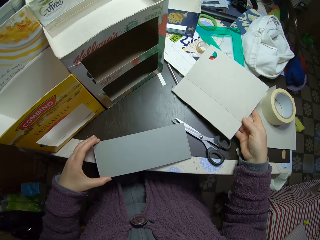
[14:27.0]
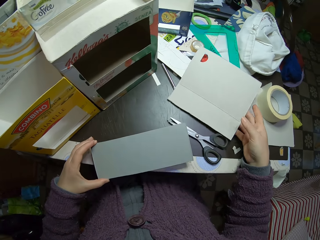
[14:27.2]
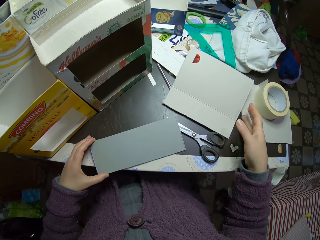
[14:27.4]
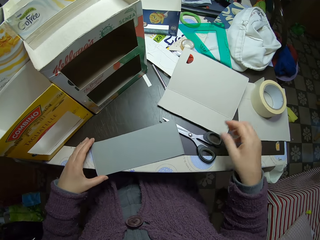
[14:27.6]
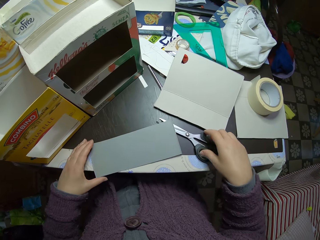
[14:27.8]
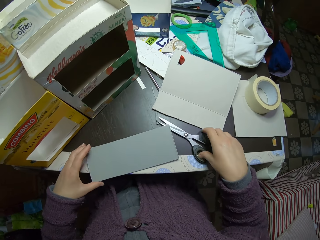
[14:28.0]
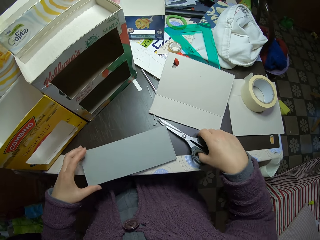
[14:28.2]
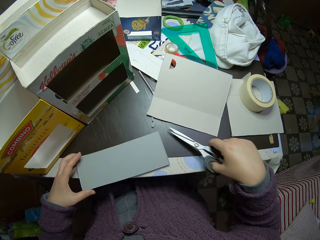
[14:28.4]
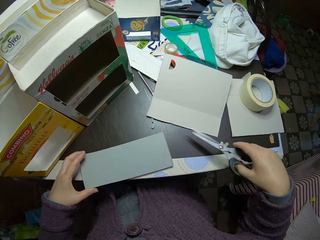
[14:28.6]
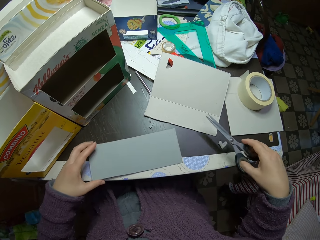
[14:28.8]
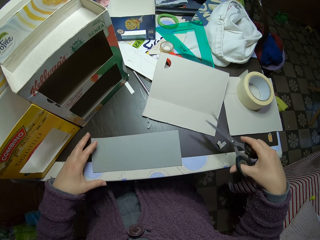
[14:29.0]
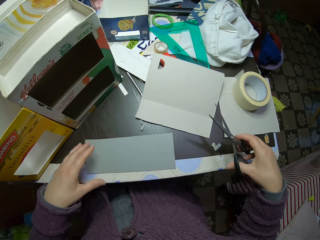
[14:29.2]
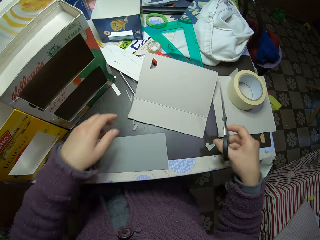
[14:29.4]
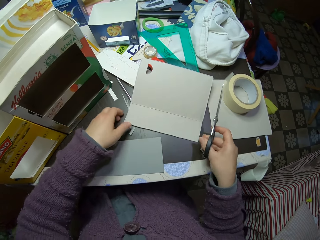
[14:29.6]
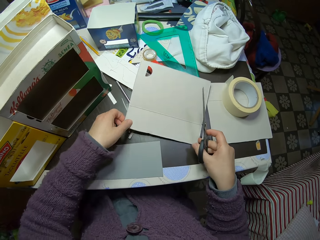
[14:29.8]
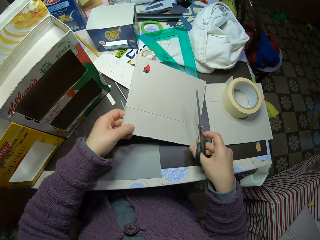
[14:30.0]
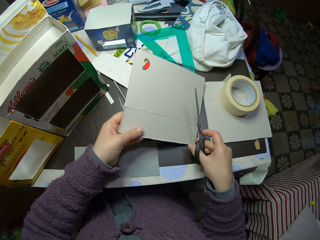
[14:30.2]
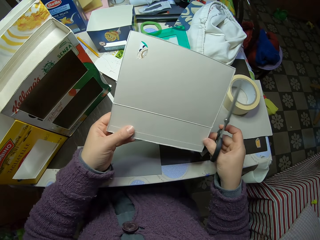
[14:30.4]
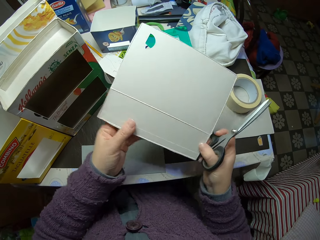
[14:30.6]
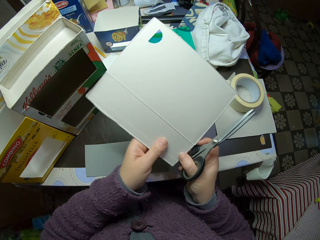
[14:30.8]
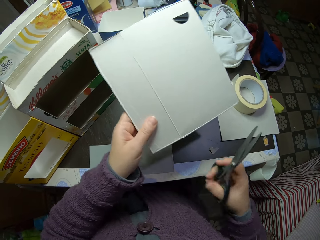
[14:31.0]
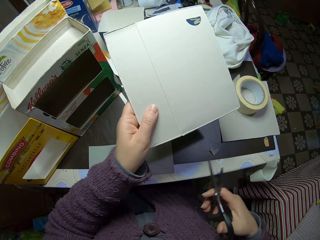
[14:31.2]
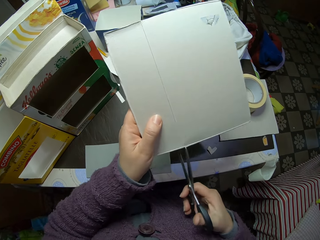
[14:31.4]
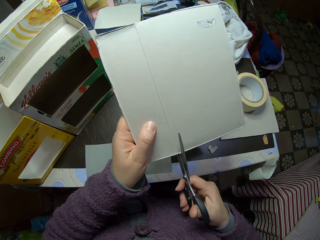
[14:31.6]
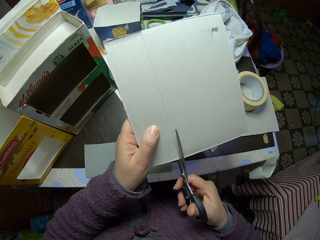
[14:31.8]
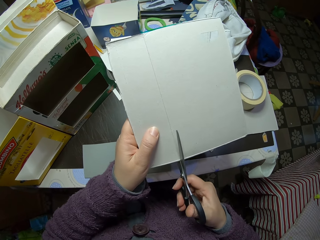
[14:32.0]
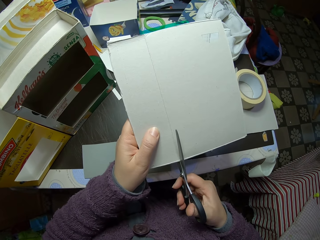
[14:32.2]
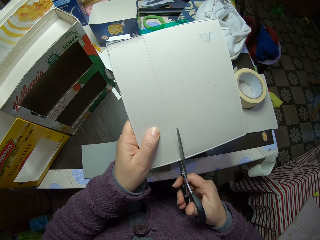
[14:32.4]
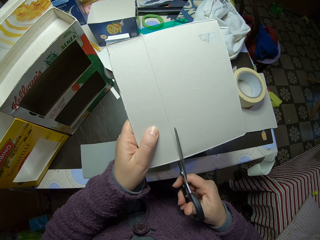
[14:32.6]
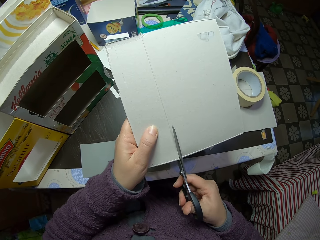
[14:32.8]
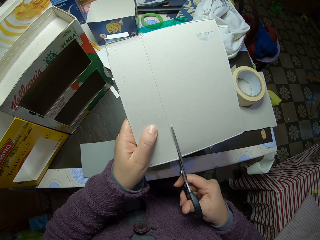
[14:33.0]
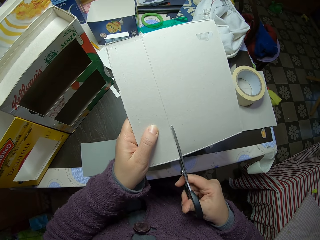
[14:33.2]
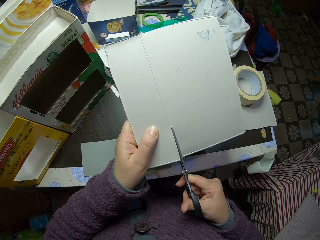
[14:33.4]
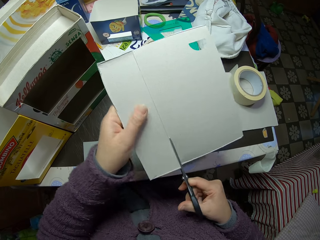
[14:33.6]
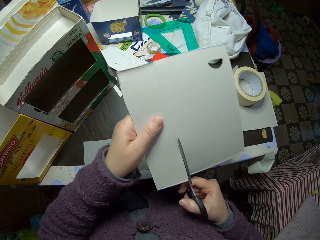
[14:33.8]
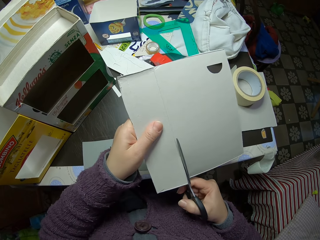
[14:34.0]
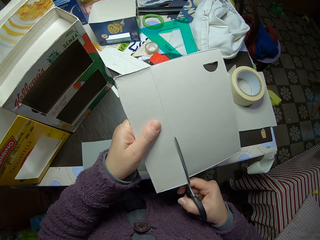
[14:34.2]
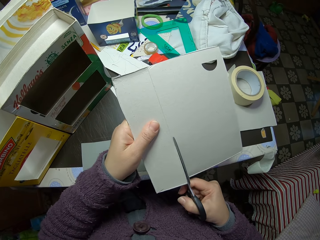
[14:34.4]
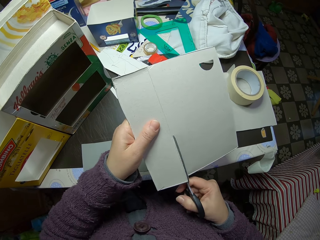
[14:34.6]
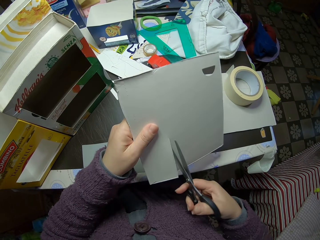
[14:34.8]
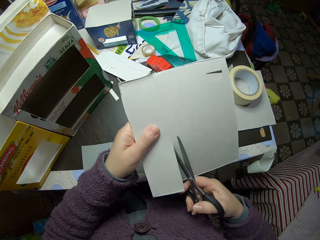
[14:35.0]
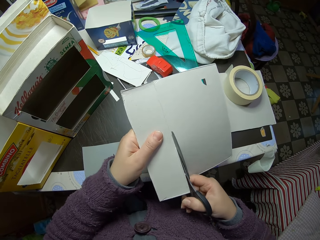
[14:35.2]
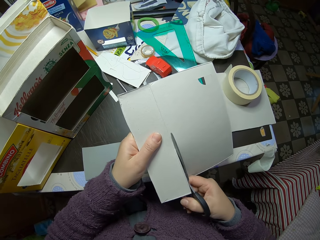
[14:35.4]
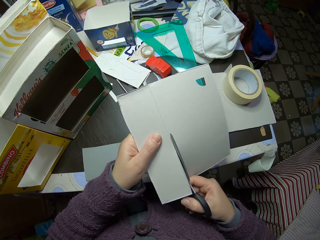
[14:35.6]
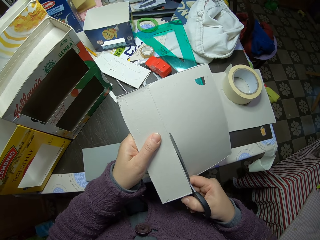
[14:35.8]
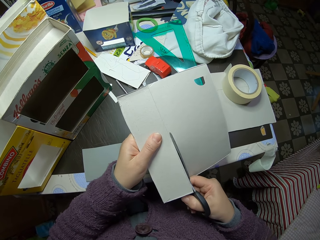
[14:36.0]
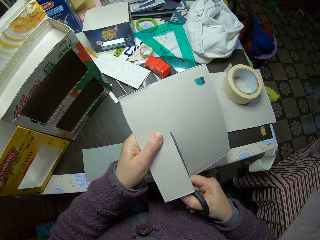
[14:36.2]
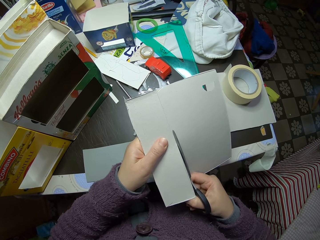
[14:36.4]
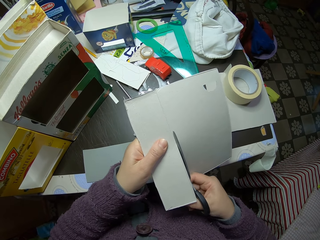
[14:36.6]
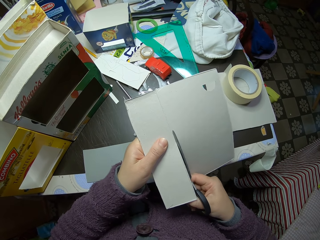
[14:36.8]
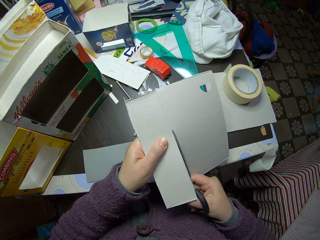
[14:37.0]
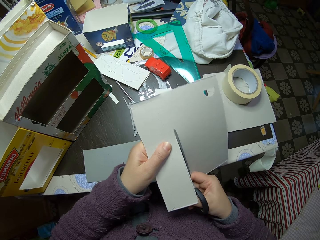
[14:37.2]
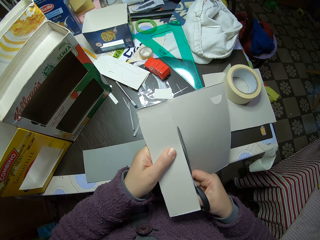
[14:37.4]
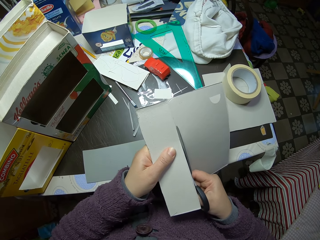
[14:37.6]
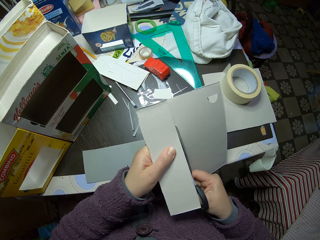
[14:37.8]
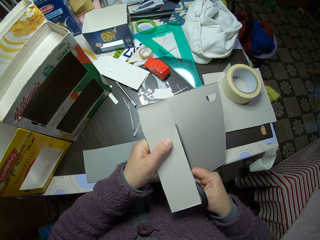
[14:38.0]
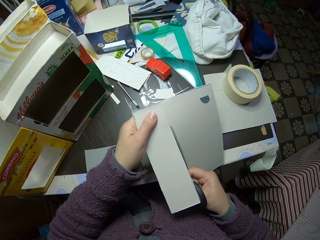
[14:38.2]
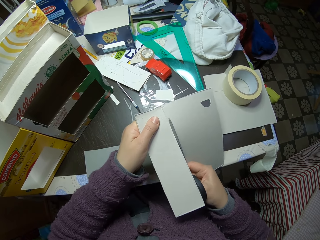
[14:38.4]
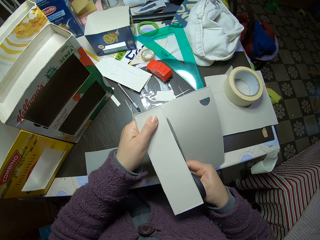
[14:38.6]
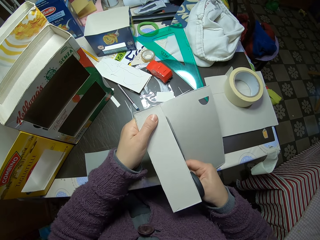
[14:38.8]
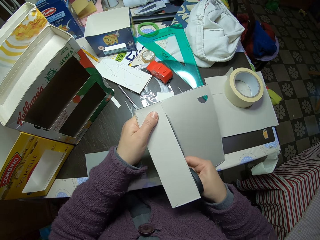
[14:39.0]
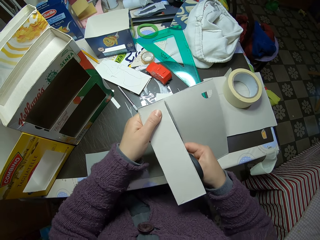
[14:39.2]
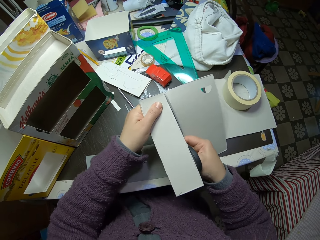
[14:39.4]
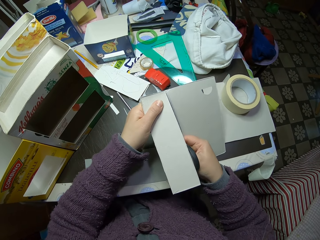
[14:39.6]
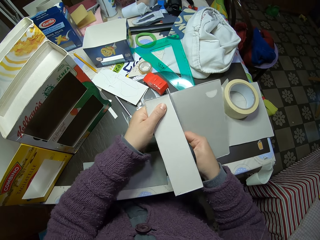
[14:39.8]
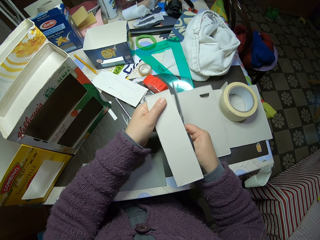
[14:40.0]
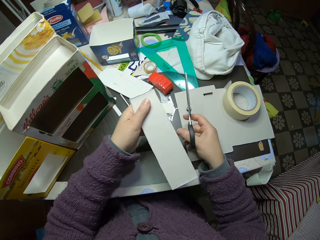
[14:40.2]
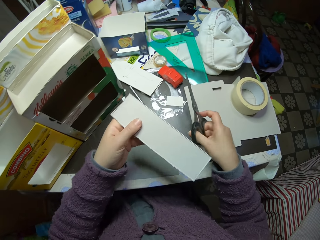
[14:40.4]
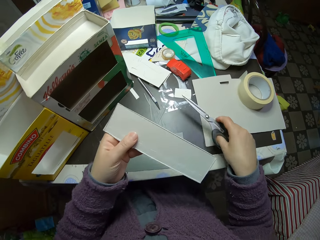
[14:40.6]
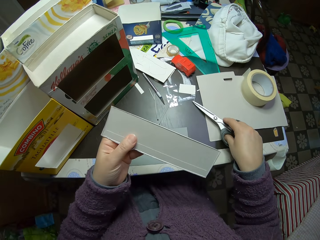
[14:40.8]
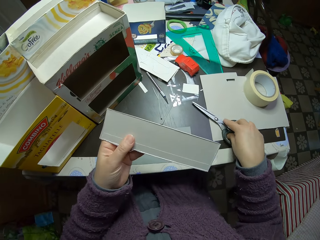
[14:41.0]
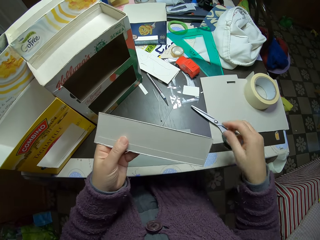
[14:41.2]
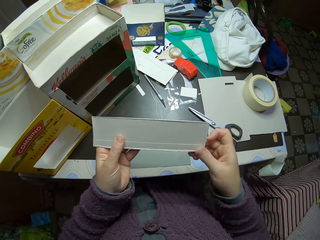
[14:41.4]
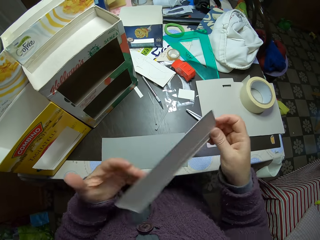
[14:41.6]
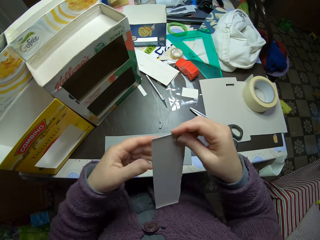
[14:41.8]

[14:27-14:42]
The camera wearer places the piece of carton on the table. They place it on the table again. They move the piece of the carton. They pick the scissors from the table. They unhand the piece of carton. They pick the large piece of paper from the table. They cut the large piece of paper with the scissors. They place the scissors on the table. They pass the piece of carton to the right hand and rotate the piece of carton.

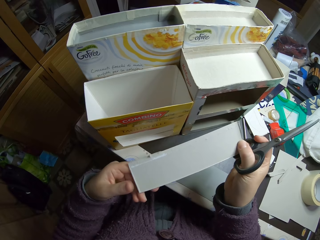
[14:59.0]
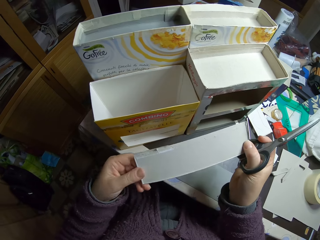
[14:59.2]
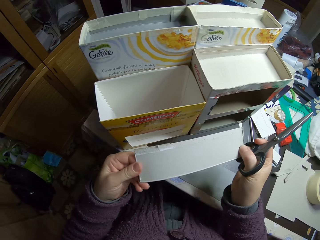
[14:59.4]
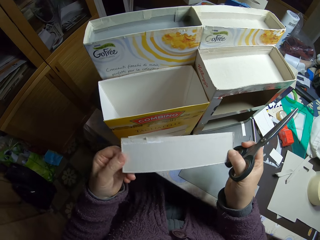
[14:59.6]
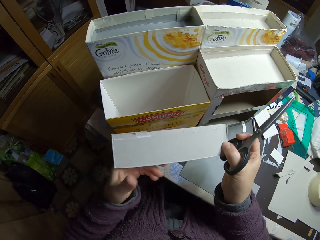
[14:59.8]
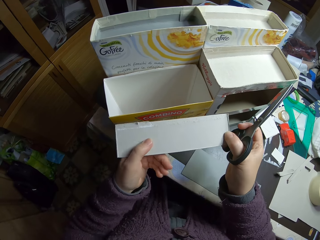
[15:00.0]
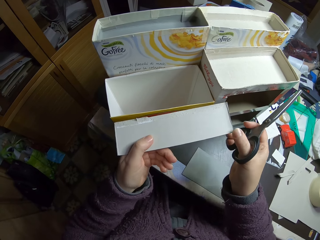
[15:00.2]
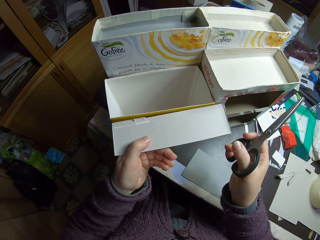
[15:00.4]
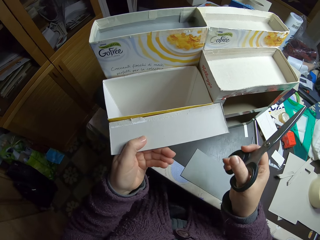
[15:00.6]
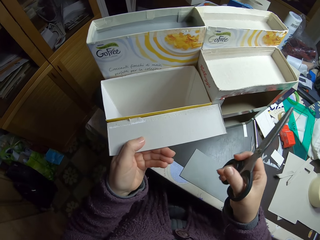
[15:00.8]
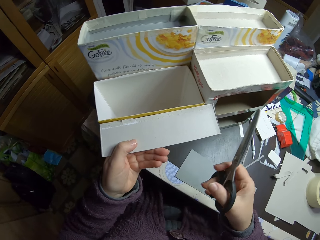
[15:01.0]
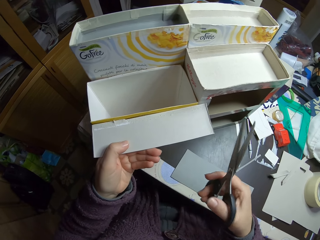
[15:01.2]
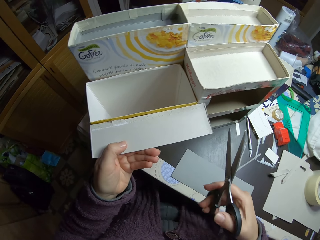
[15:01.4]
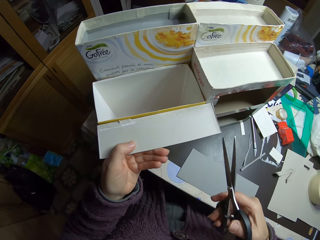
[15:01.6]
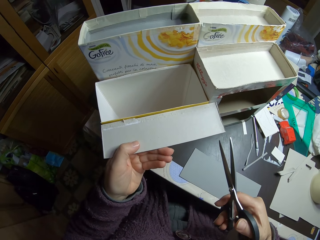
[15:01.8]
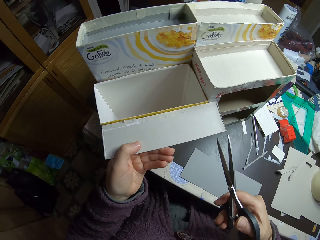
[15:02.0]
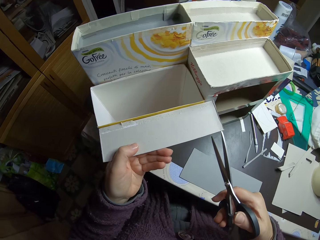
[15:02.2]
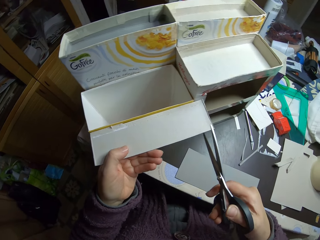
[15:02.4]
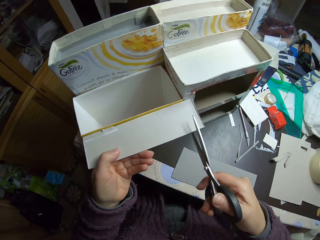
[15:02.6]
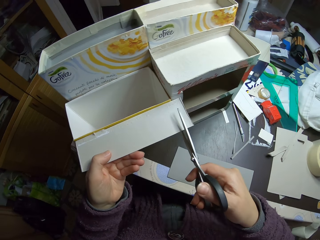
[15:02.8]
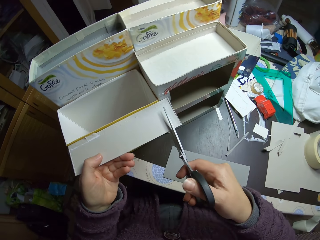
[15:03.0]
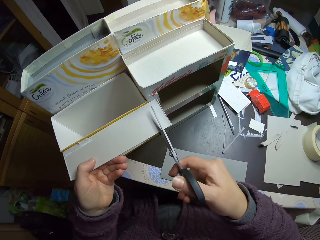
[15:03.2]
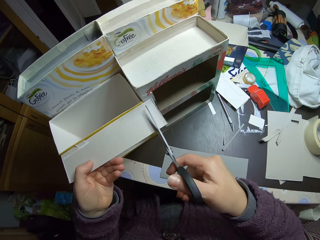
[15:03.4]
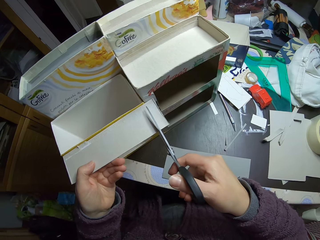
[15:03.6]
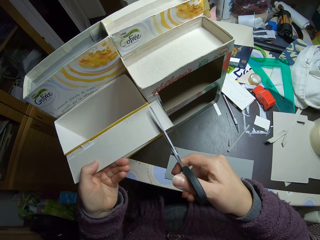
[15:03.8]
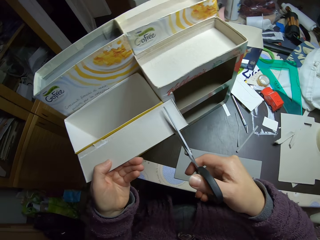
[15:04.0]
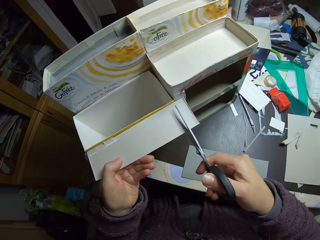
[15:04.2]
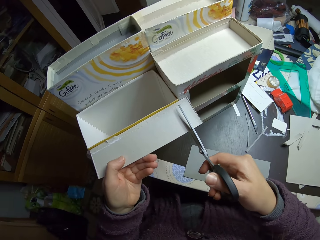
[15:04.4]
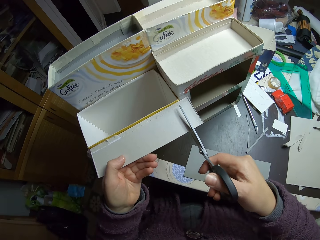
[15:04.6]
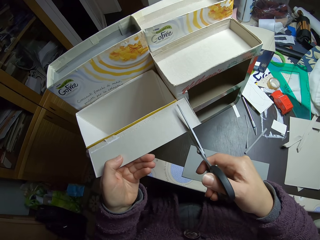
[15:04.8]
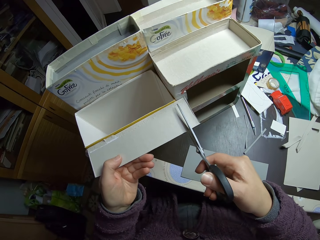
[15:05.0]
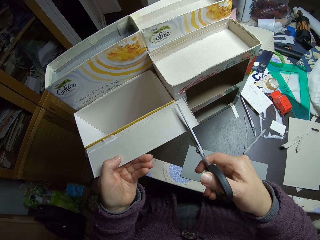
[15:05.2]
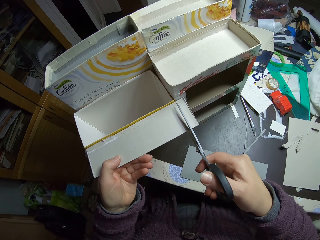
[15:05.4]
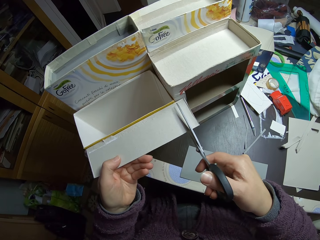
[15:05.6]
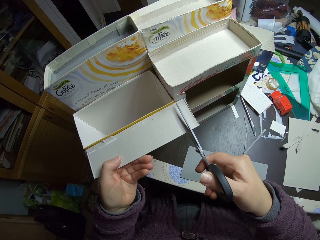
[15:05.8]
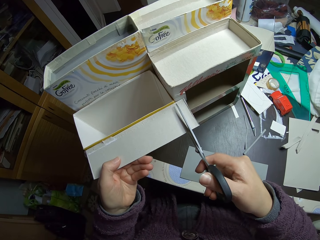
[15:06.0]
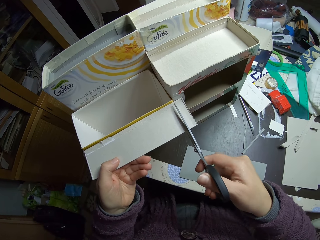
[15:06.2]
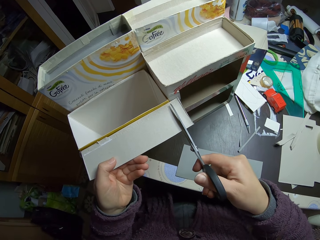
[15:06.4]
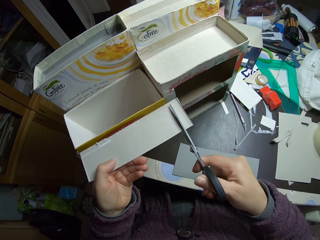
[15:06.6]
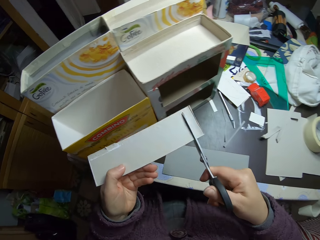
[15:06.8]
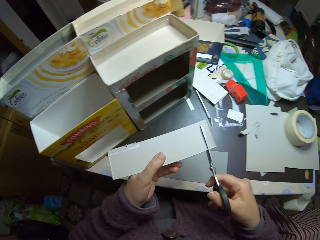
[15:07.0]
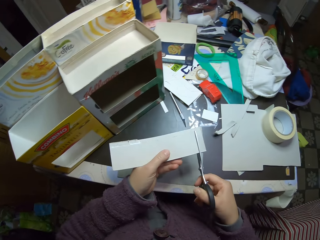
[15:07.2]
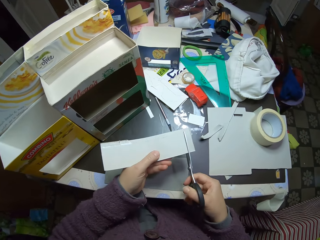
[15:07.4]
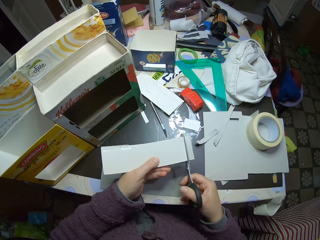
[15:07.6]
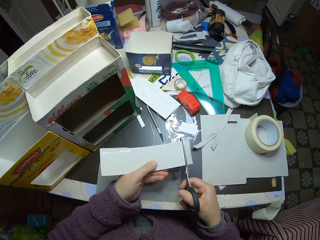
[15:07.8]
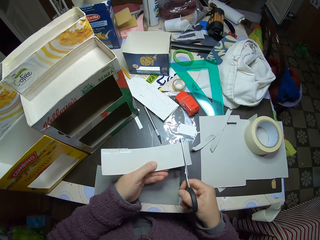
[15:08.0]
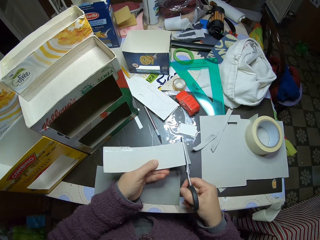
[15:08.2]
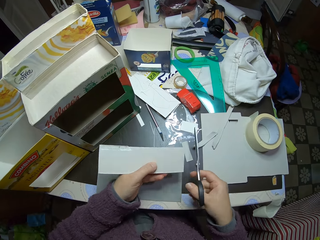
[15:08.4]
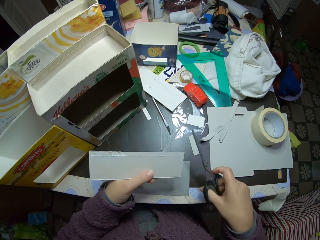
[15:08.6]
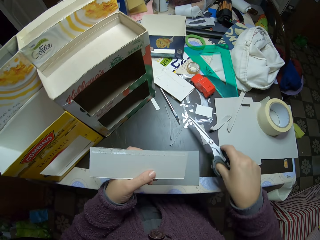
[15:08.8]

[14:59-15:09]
The camera wearer measures the piece of carton. They trim the piece of paper held against the carton. They move the piece of carton. They lower the paper from the carton. They trim the paper with the scissors. They place the scissors on the table.
